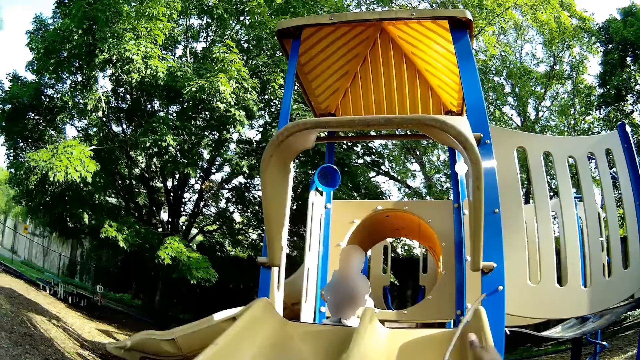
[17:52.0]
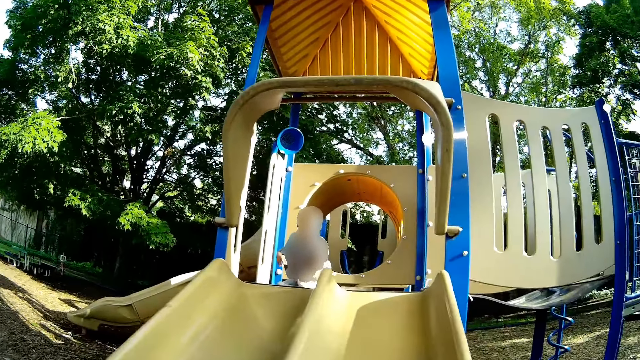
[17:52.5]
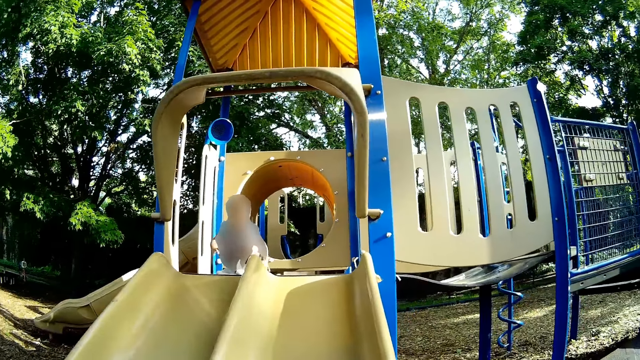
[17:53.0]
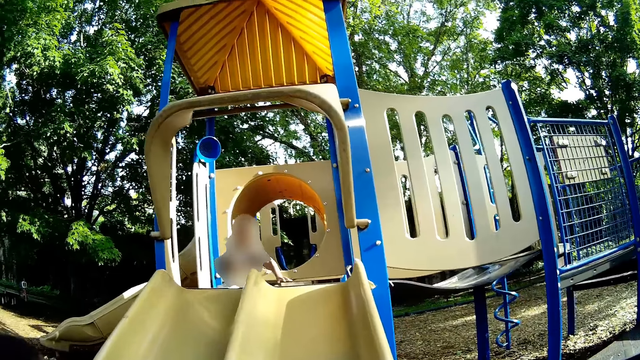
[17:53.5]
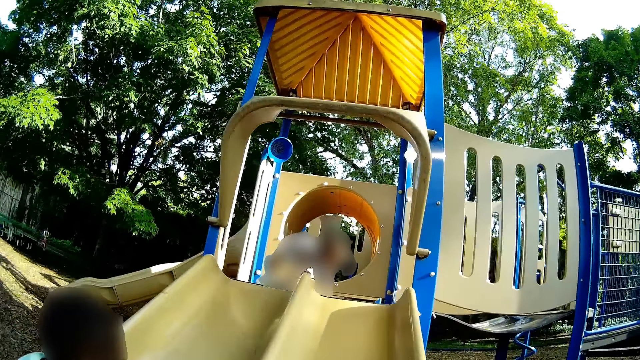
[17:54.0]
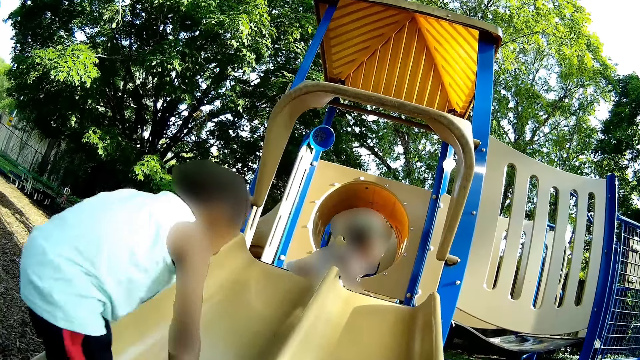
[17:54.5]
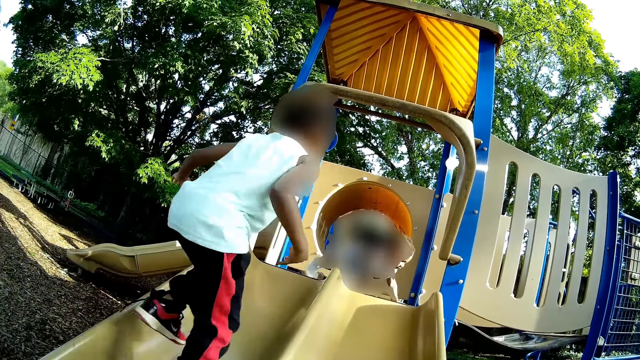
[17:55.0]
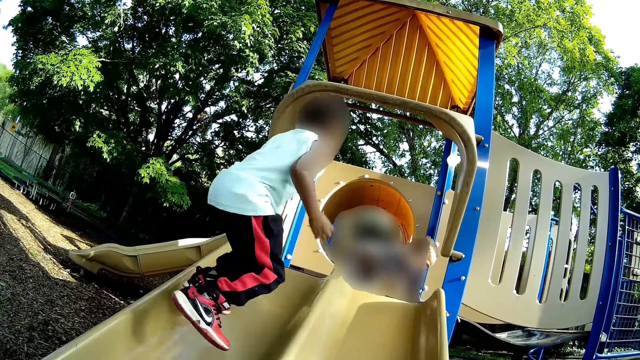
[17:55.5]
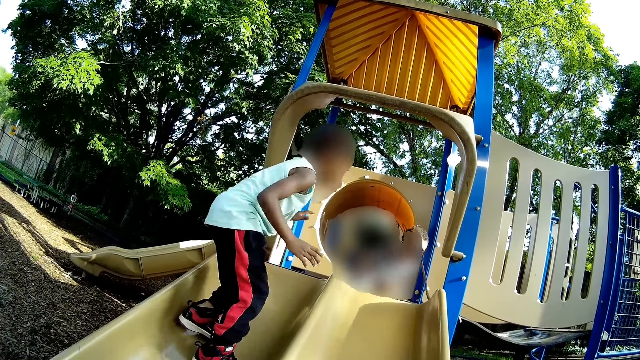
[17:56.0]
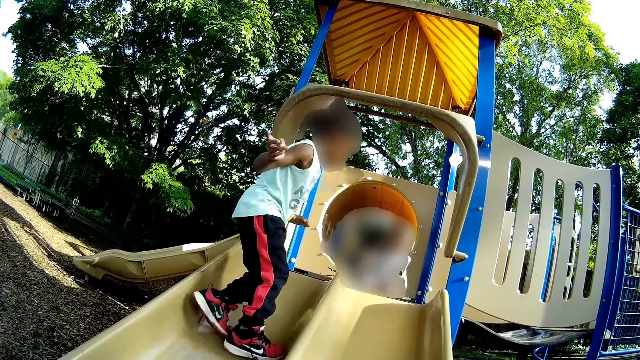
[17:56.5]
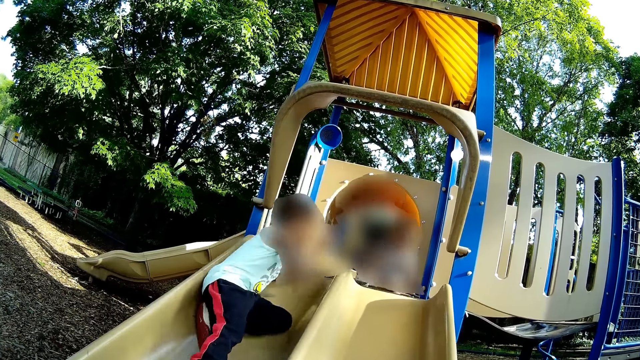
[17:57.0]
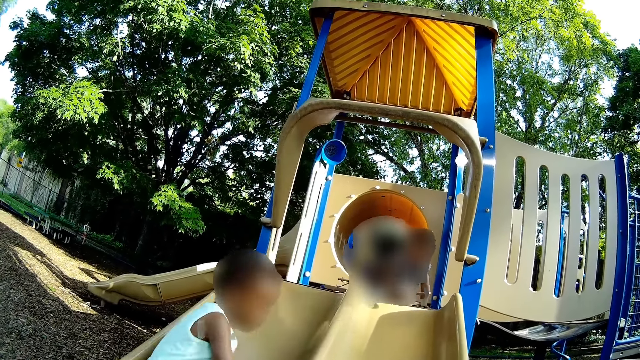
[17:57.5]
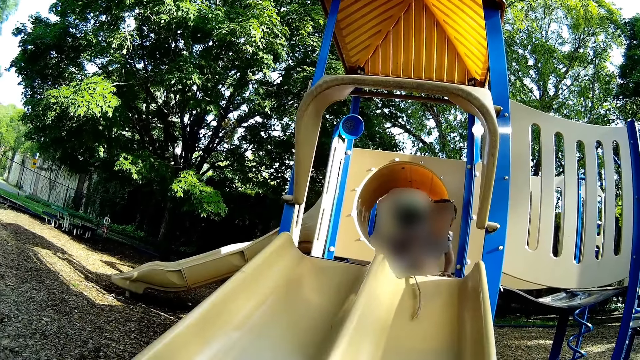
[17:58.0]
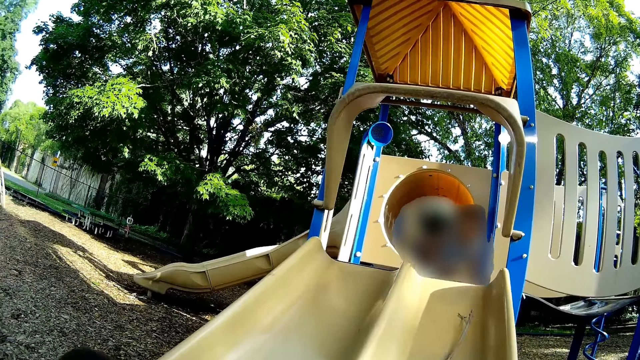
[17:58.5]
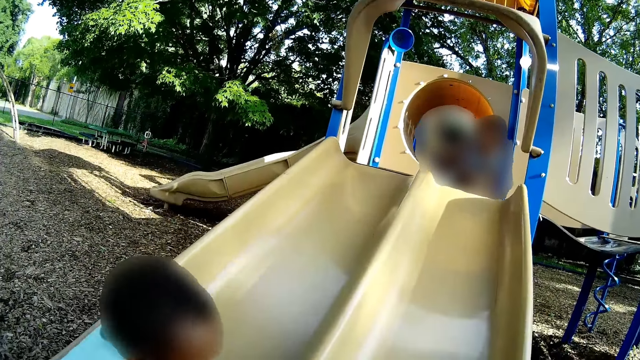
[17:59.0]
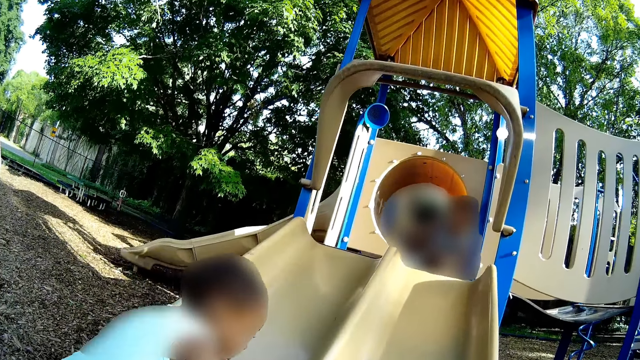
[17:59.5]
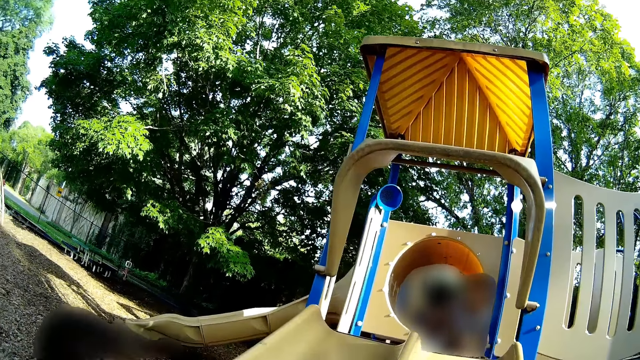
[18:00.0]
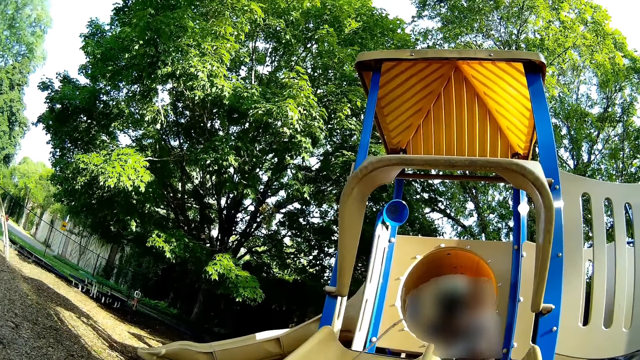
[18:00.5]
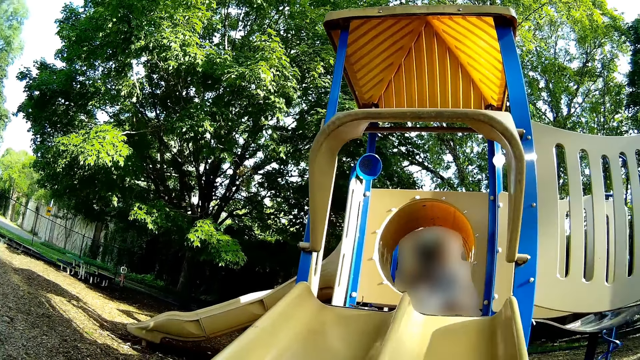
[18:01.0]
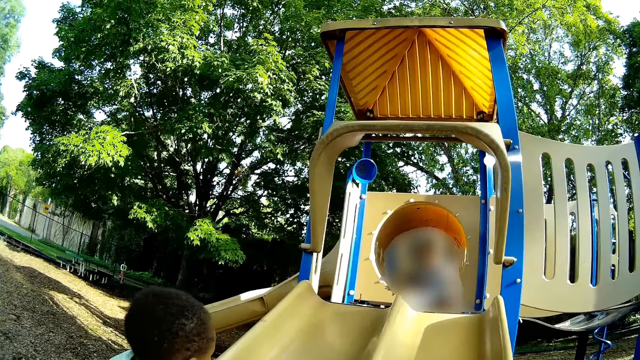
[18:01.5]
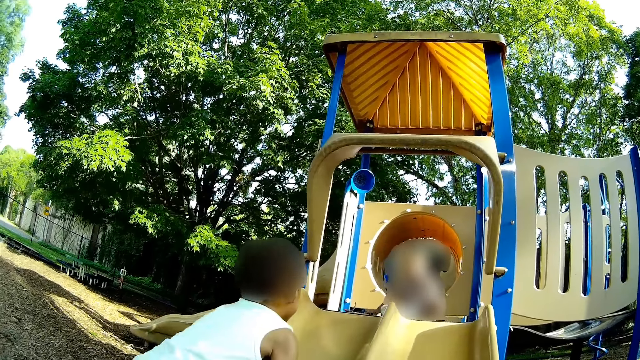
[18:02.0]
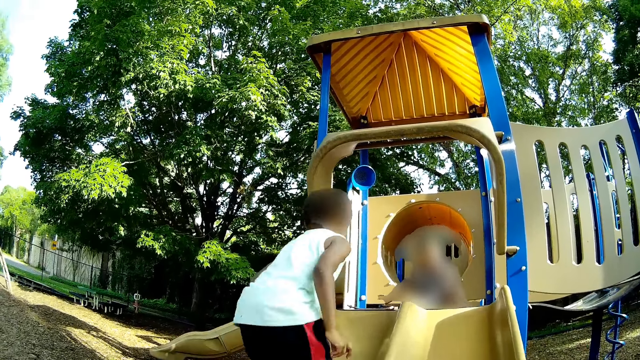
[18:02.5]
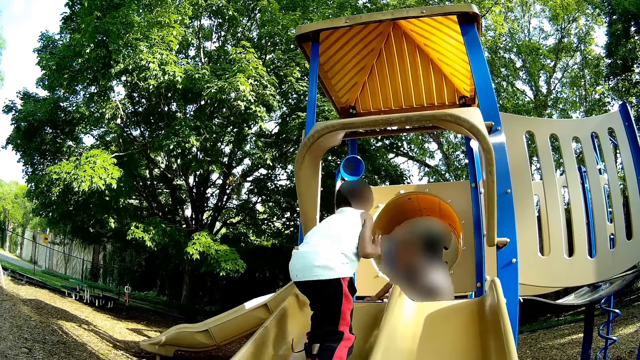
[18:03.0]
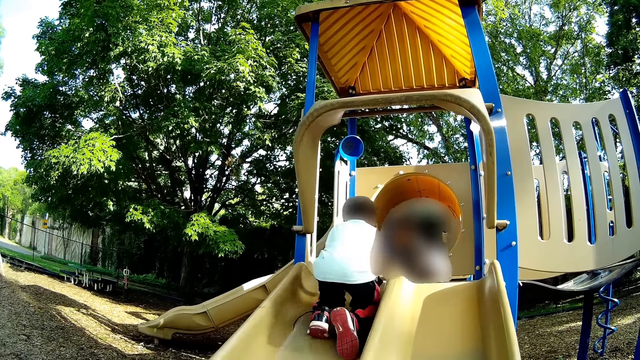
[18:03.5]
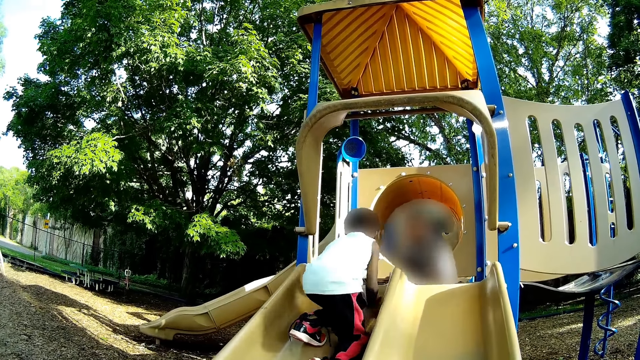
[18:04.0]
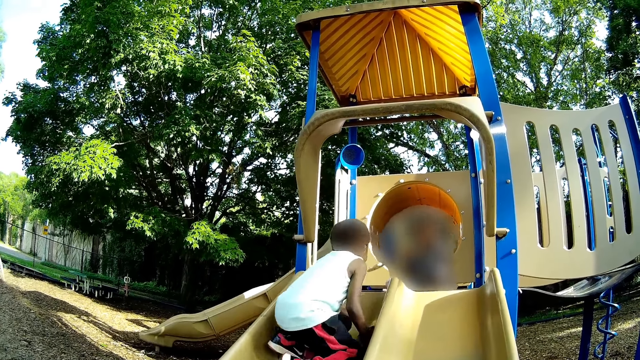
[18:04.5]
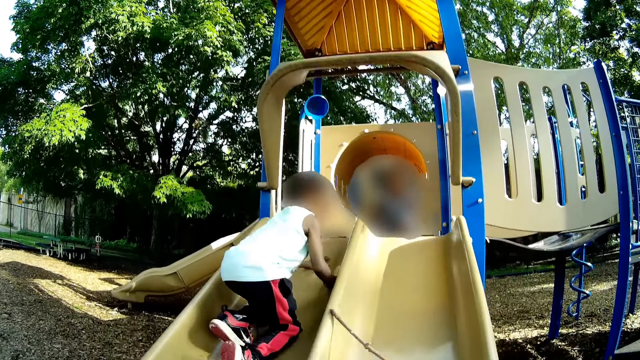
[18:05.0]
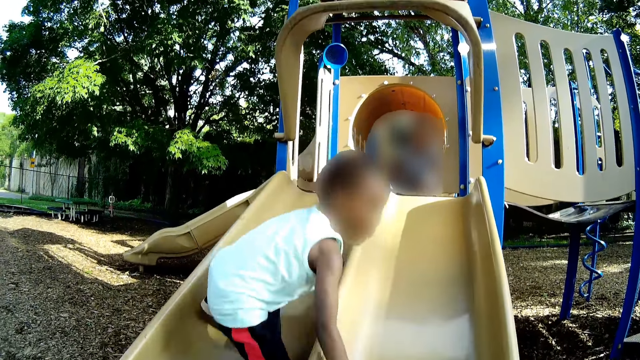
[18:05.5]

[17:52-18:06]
The camera wearer throws the twig to the baby with her right hand. A boy climbs the slide, stomps on the slide, and goes down the slide. The baby slides the twig down the slide to the camera wearer with her right hand. The camera wearer throws the twig to the baby with her right hand. The baby picks up the twig with her right hand. The boy climbs the slide and goes down the slide. The baby throws the twig down the slide to the camera wearer with her right hand.

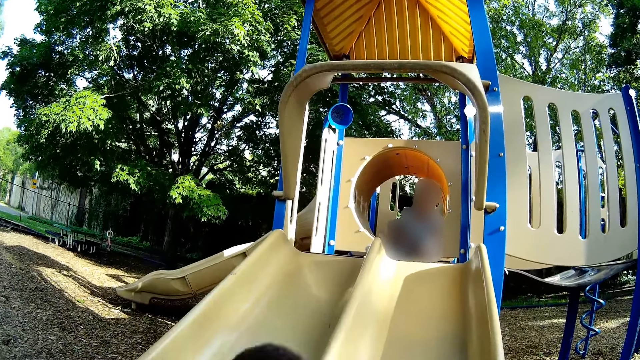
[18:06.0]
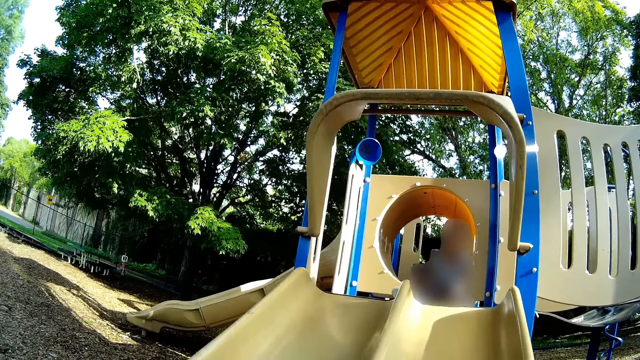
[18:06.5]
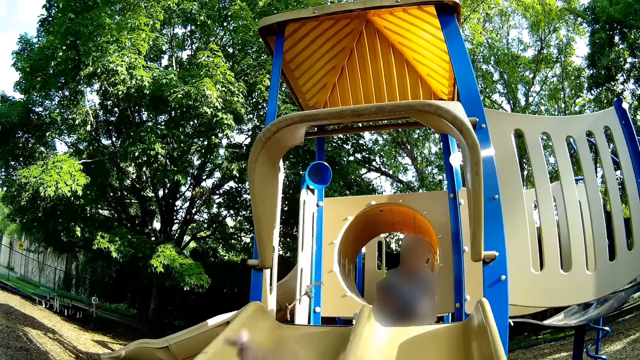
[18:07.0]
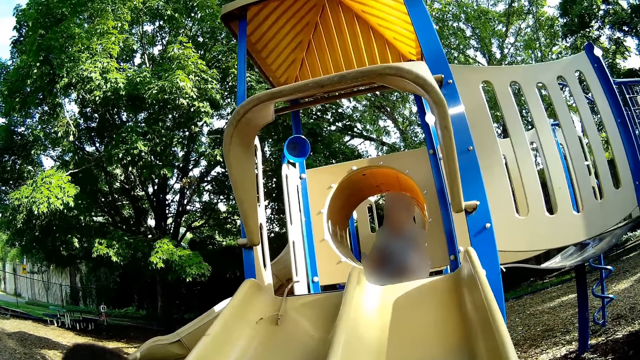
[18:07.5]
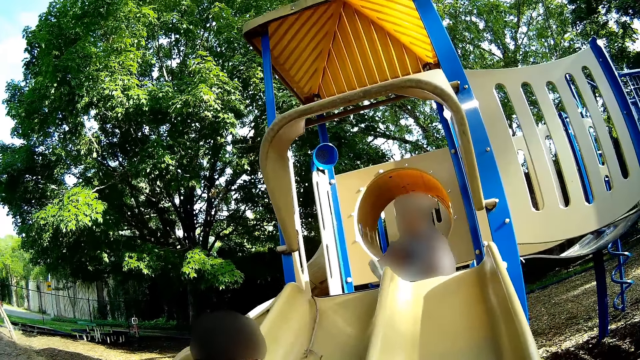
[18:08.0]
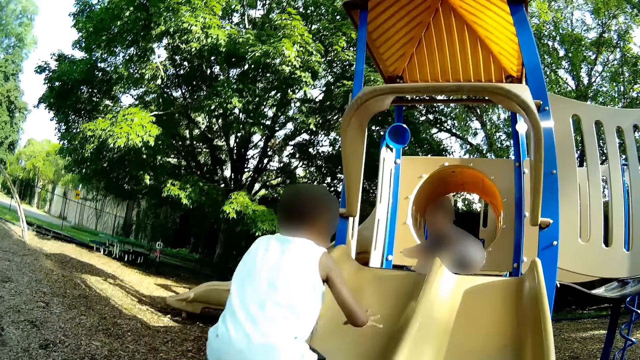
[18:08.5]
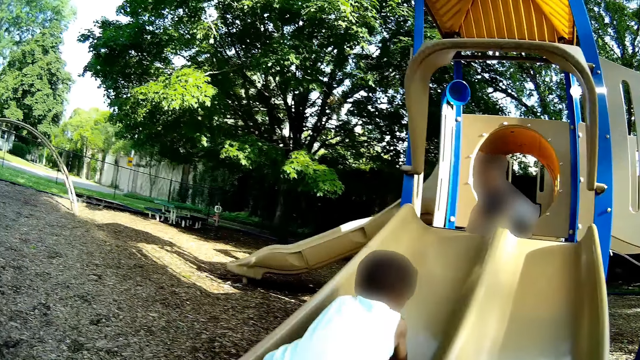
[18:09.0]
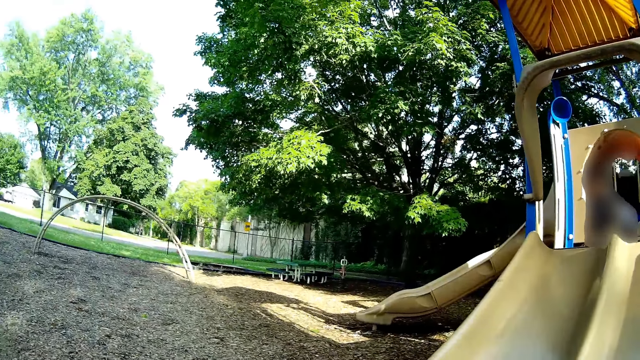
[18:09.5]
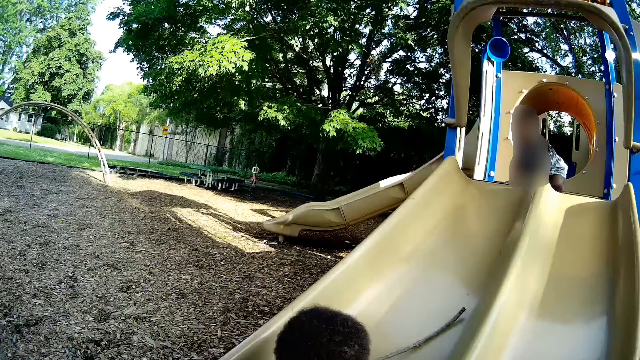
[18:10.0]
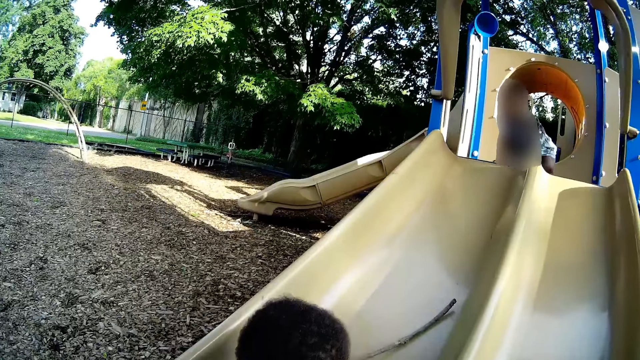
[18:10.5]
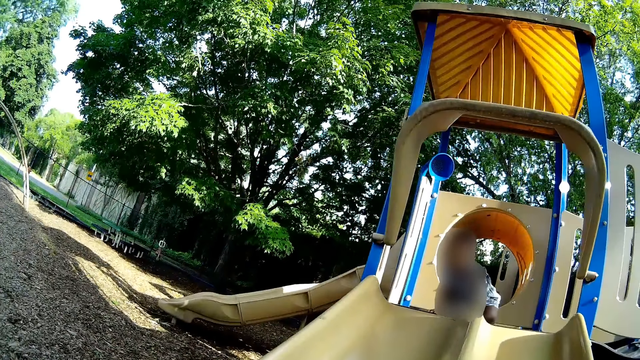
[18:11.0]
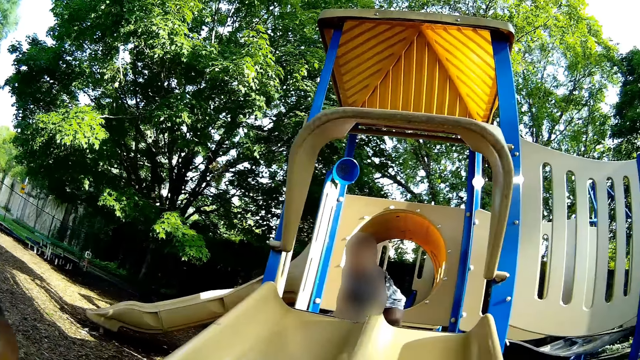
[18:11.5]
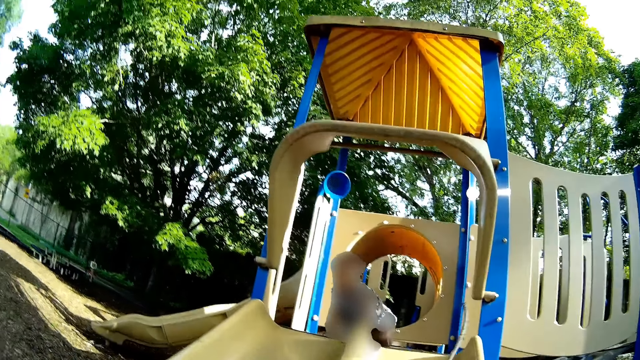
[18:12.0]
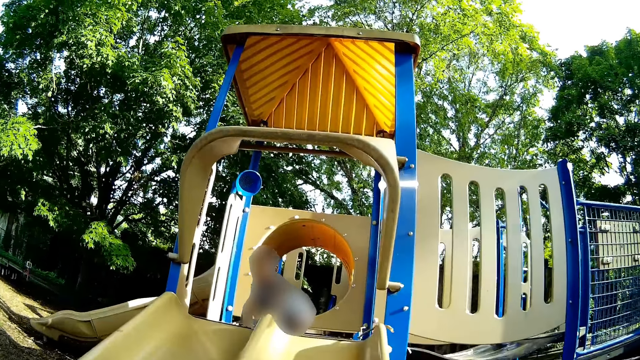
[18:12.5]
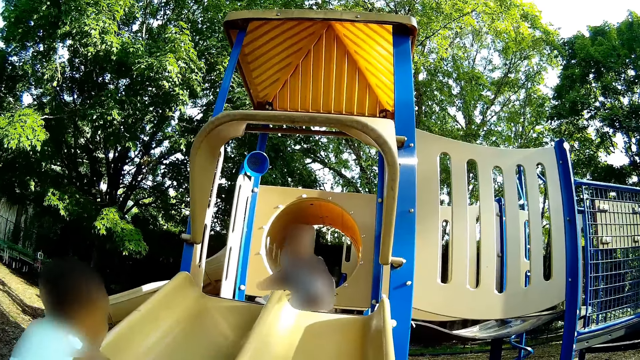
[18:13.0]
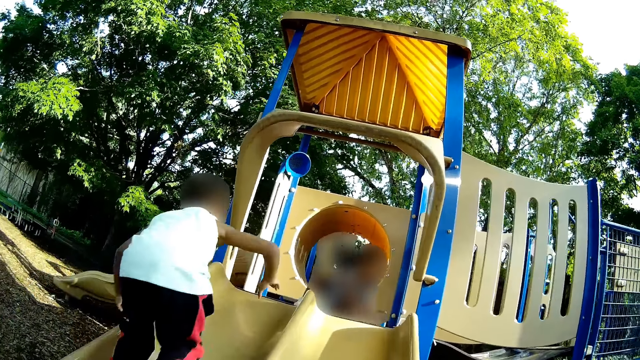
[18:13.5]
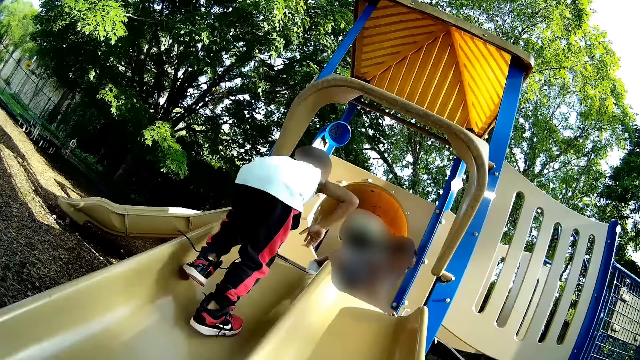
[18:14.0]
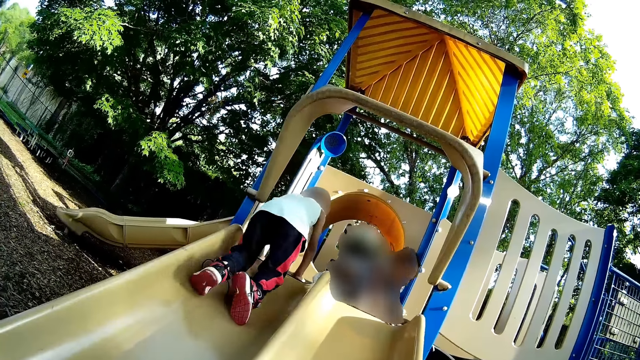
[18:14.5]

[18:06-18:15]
The camera wearer throws the twig to the baby with her right hand. A child plays with another child. The camera wearer throws the twig to the baby with her right hand again. A boy climbs the slide. The camera wearer looks around. The baby picks up the twig with her left hand.
